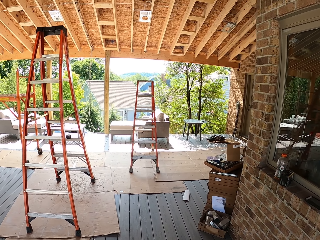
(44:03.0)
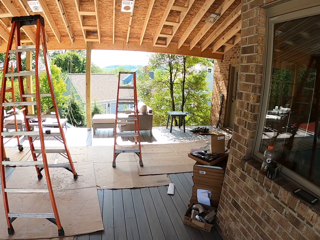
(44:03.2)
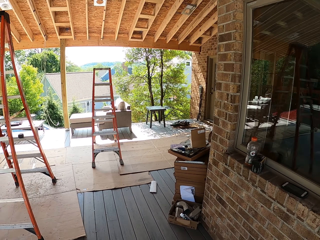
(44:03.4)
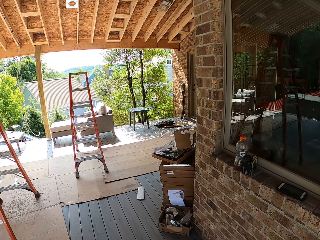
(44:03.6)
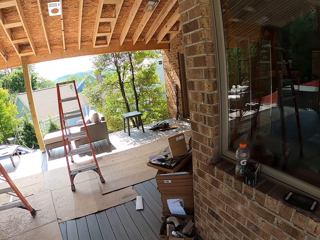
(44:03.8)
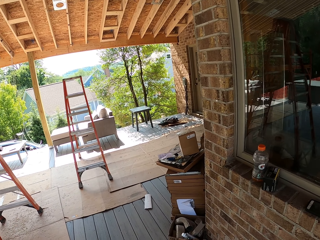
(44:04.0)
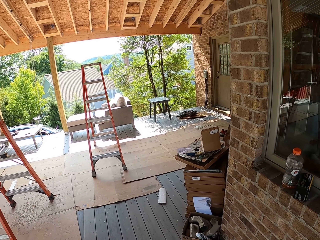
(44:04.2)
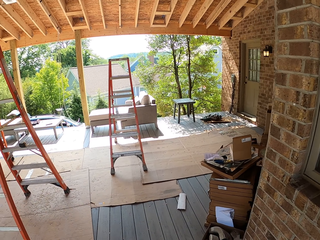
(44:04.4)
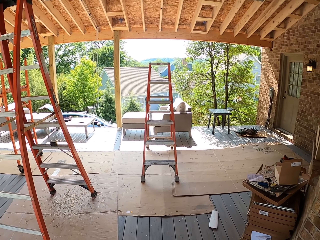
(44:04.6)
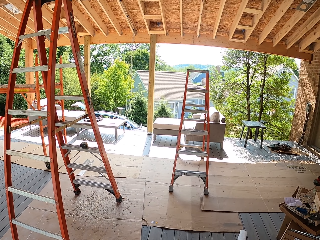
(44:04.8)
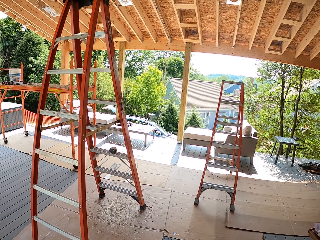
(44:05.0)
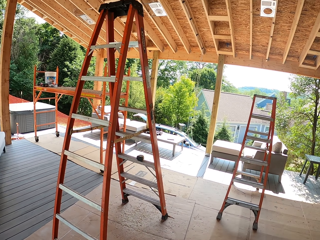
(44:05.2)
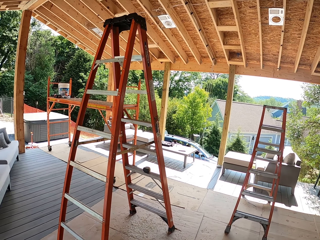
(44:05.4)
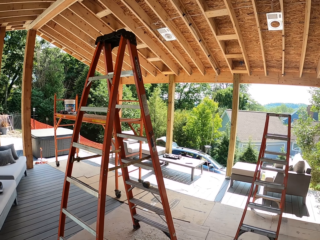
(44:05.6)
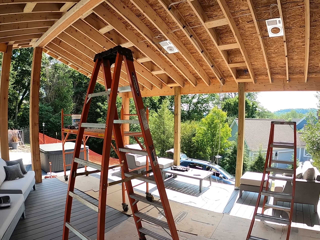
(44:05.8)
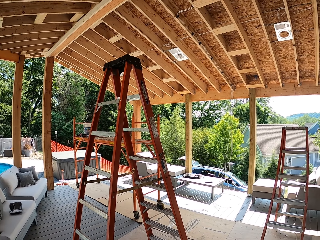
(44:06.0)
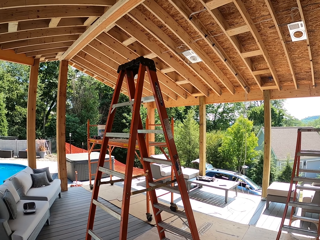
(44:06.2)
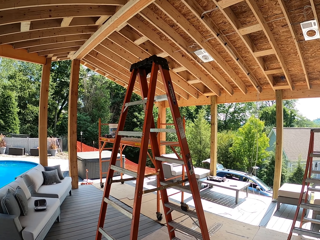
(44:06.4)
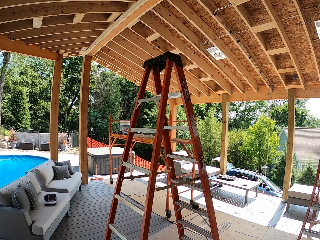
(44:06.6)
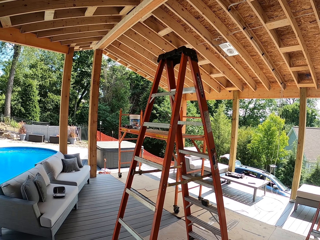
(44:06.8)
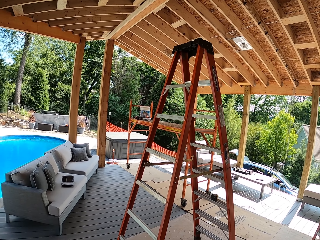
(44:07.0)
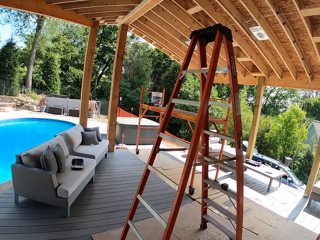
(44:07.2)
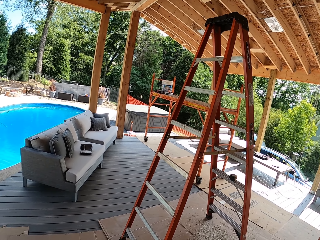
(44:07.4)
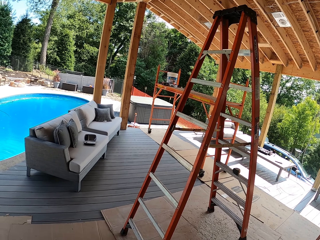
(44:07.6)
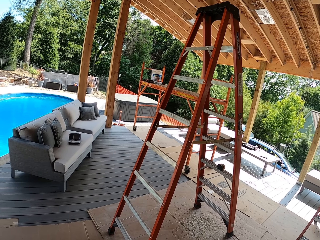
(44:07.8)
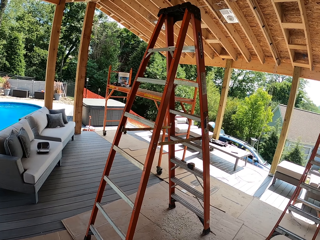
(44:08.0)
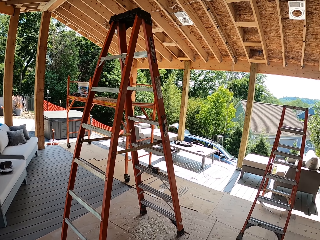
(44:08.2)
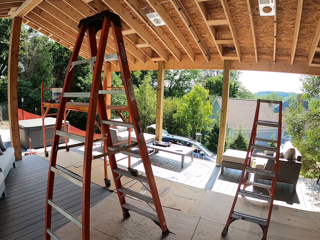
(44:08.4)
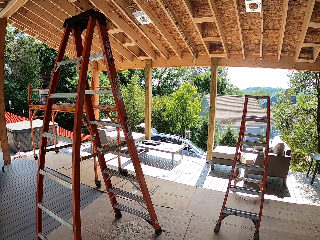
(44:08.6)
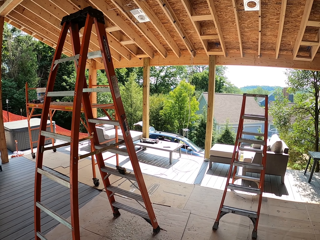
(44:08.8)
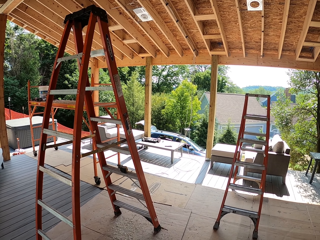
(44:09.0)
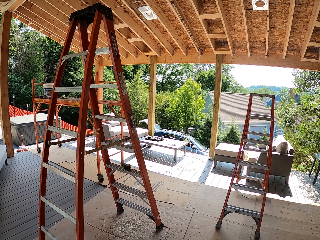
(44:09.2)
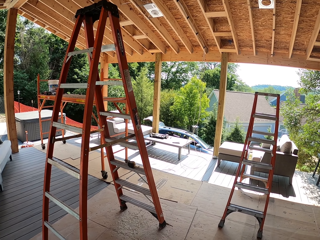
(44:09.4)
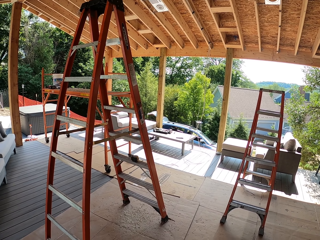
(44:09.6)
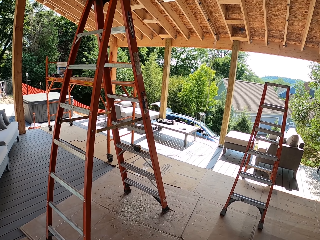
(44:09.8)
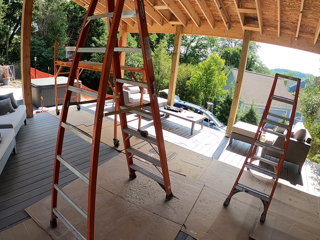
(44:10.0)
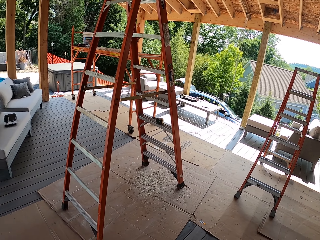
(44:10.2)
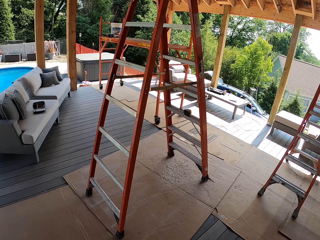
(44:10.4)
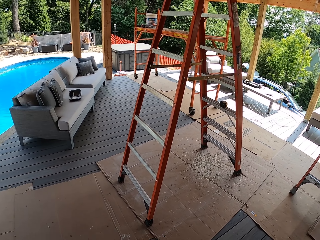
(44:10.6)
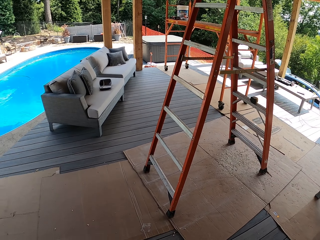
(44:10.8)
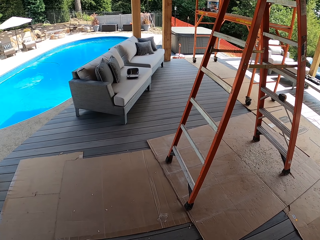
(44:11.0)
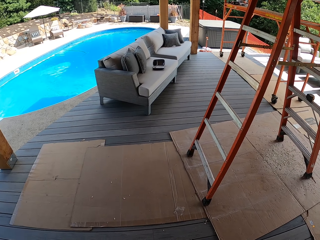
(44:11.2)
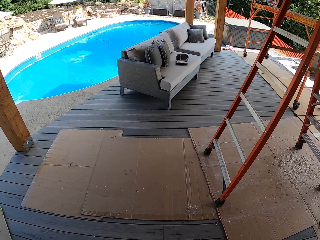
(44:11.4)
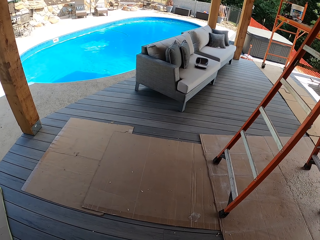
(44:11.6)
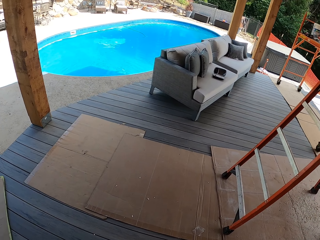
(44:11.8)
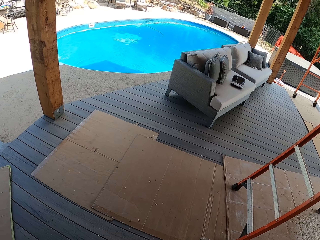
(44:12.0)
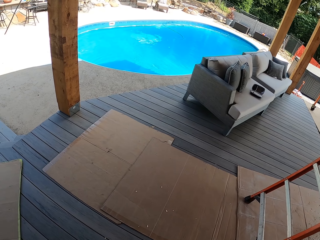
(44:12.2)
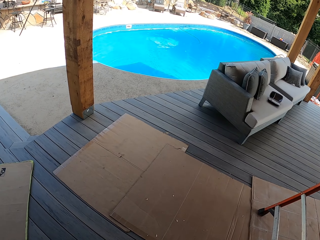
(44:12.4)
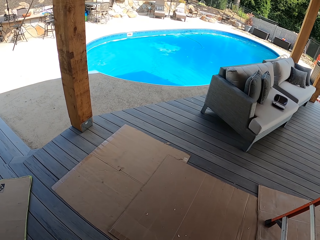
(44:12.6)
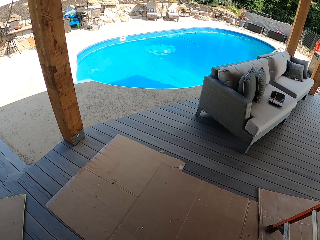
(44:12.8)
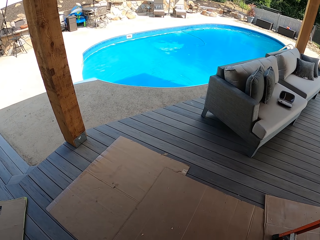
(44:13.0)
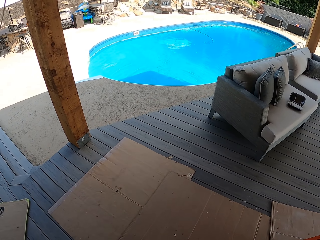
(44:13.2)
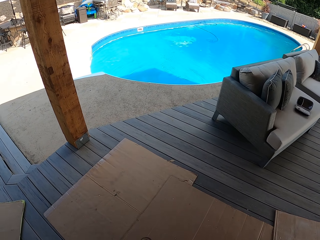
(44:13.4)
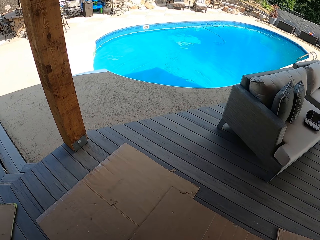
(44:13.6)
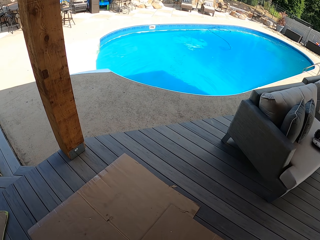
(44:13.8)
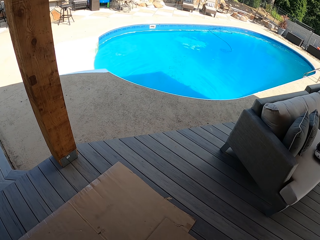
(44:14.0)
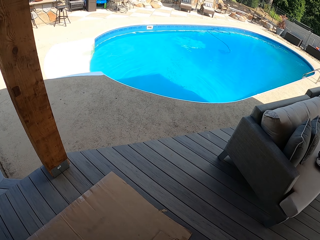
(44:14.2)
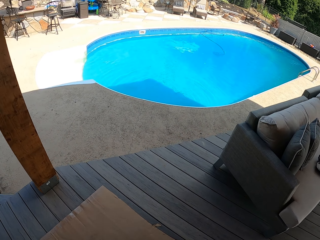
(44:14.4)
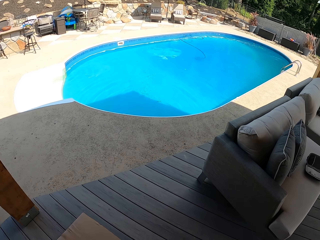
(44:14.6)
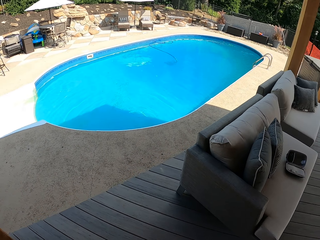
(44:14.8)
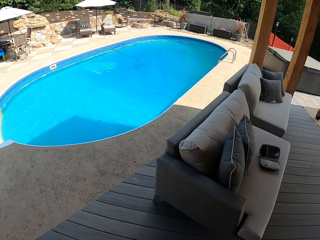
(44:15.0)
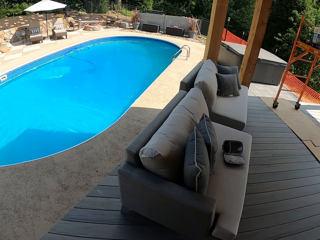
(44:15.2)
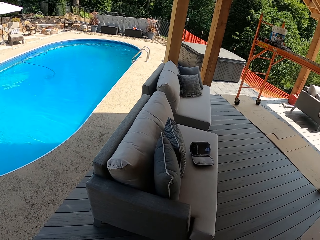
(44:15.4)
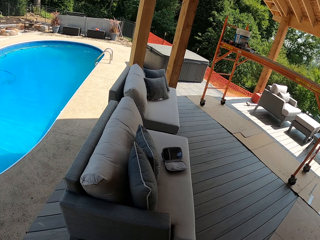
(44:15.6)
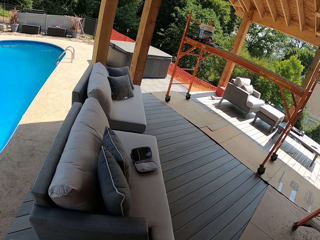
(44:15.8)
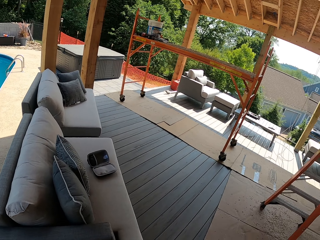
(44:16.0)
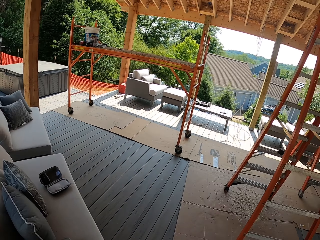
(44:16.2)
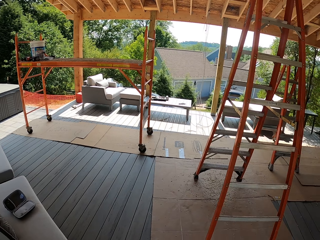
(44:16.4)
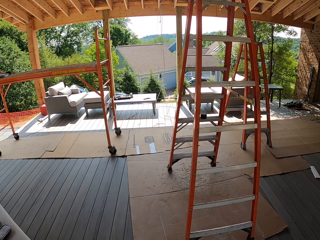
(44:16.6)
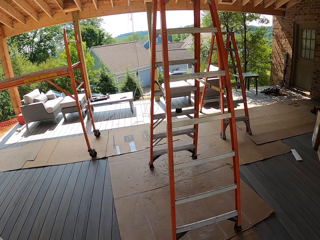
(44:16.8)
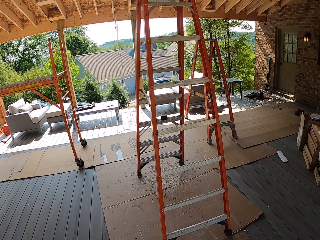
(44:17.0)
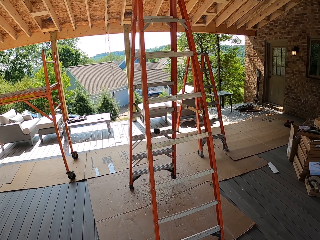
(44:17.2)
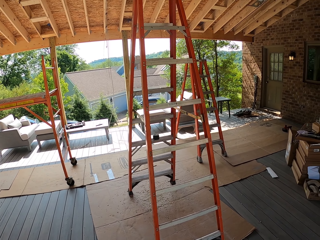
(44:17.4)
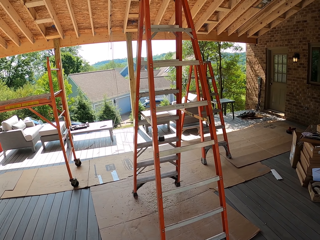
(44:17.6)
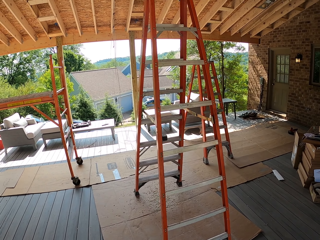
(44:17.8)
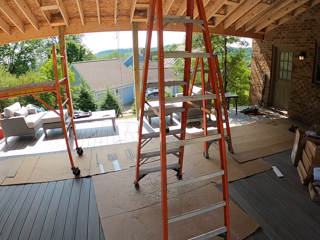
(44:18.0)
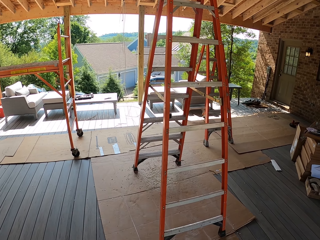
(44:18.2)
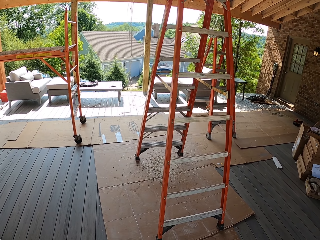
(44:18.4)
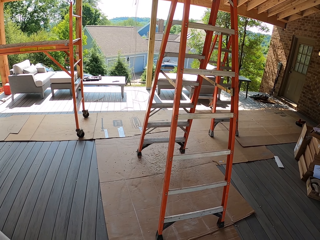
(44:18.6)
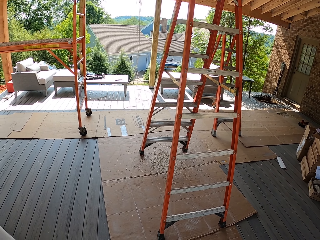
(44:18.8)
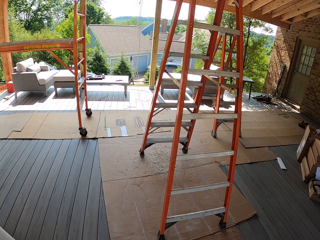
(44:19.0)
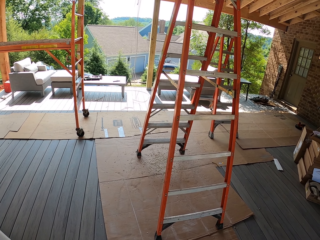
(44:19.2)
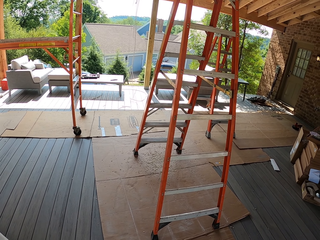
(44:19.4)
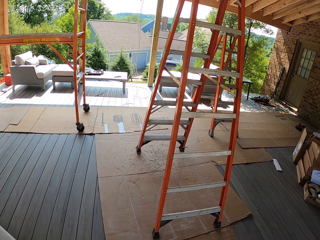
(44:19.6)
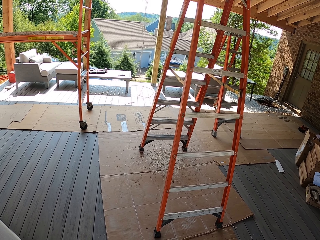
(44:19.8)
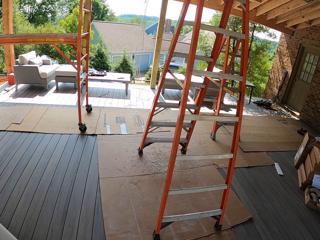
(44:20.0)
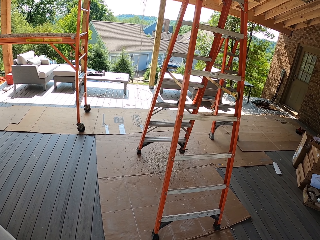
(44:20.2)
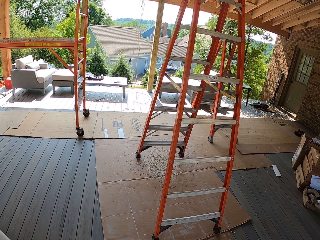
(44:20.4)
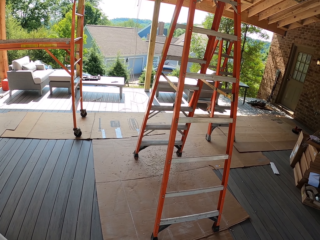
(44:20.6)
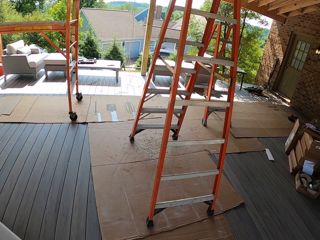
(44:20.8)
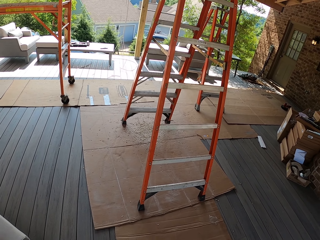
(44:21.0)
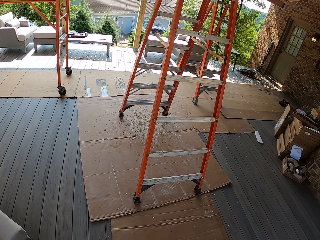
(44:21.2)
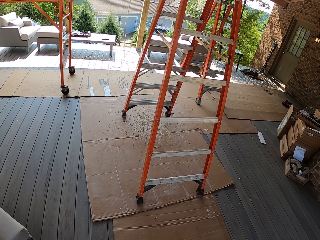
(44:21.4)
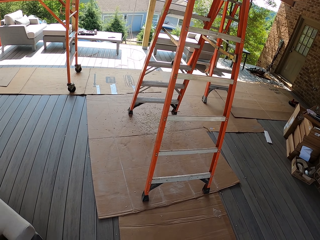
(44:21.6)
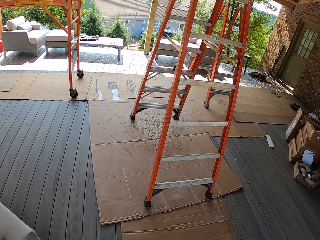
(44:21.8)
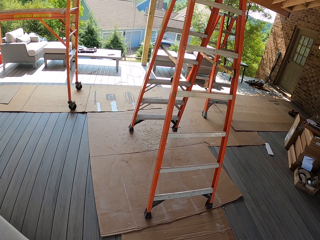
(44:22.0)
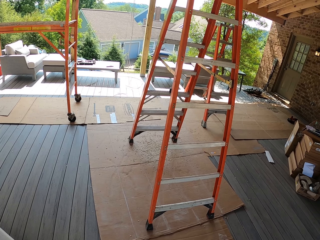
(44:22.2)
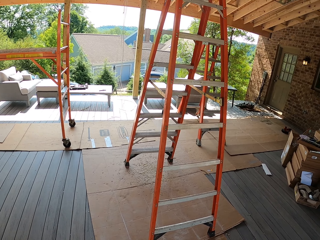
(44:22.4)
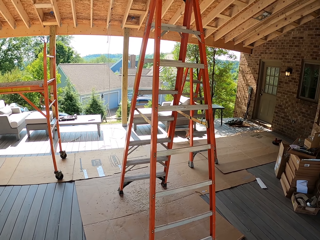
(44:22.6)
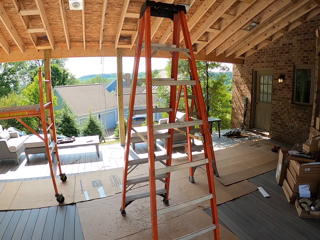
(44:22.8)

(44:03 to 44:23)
The camera wearer looks around. They look around the compound.

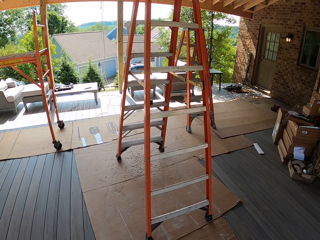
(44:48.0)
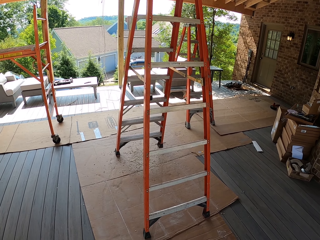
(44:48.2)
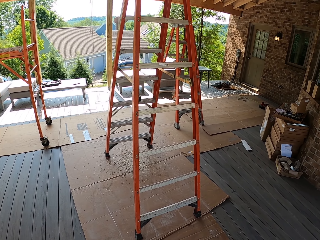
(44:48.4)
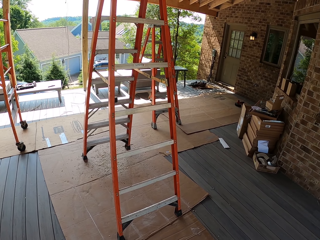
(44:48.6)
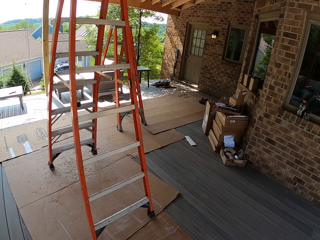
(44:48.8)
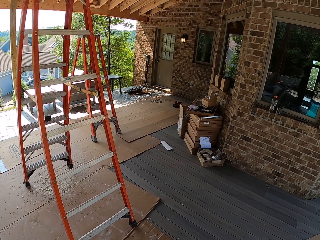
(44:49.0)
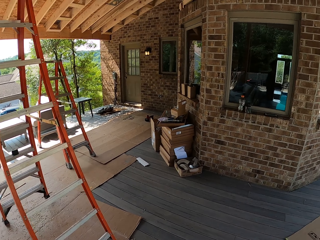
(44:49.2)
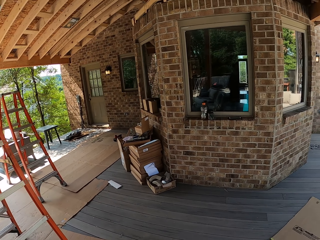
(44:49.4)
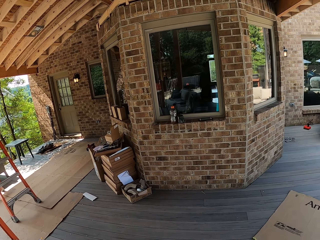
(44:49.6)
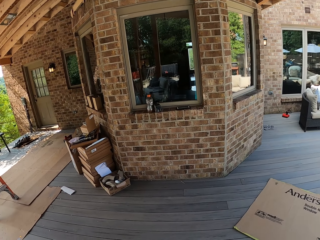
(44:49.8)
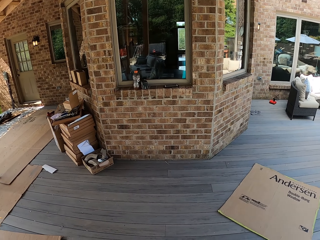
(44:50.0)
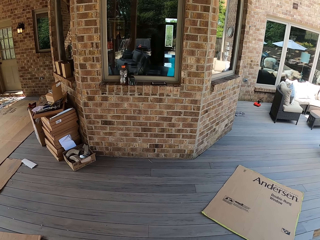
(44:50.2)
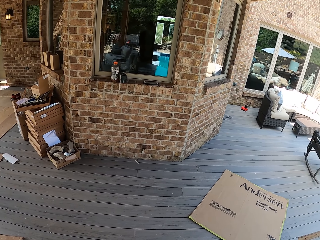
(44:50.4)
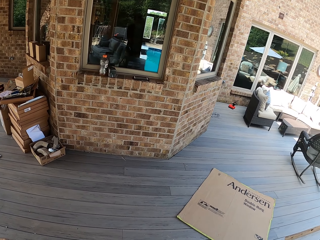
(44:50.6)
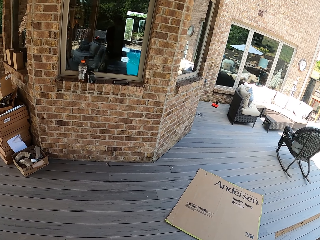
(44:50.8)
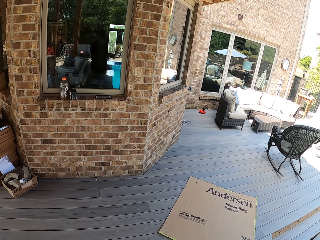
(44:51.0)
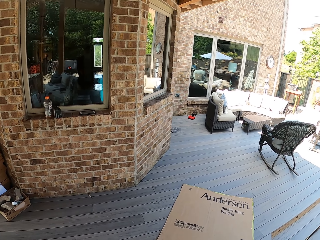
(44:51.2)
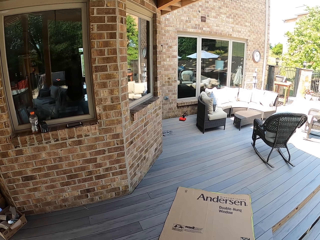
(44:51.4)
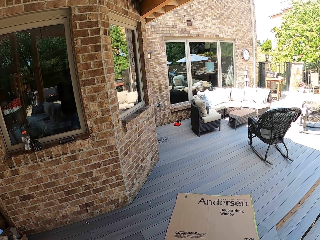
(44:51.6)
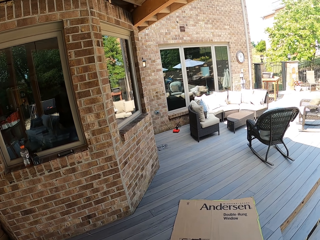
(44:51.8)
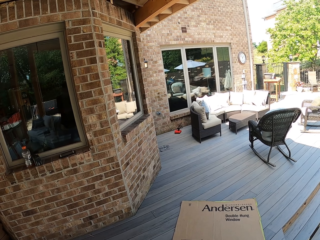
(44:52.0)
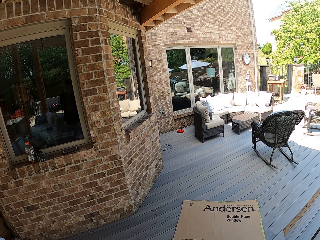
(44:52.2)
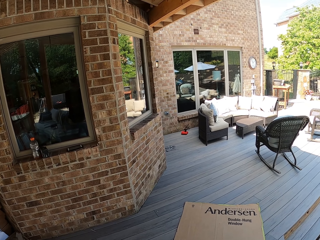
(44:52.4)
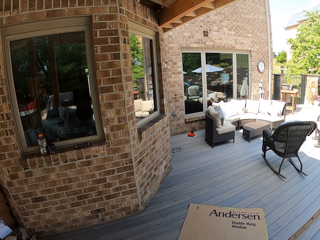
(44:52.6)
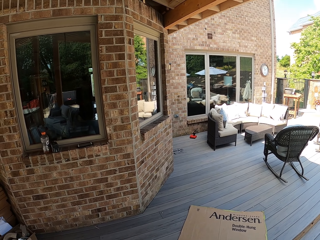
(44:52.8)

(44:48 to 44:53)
The camera wearer is around the deck.
